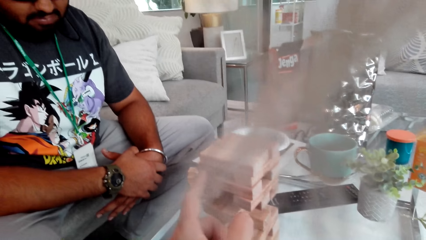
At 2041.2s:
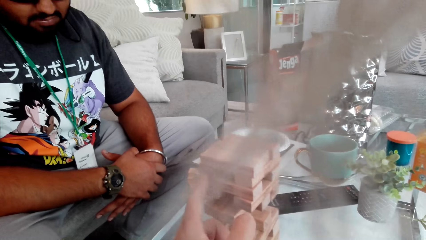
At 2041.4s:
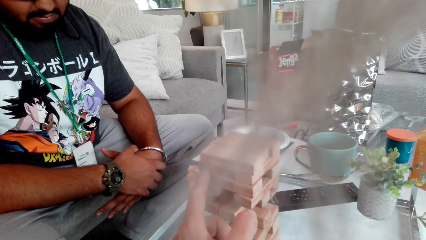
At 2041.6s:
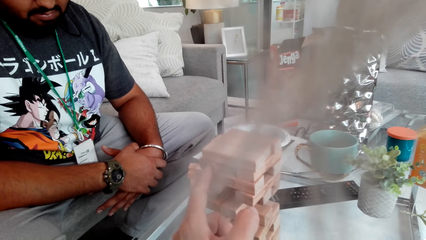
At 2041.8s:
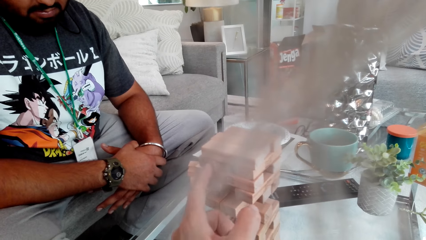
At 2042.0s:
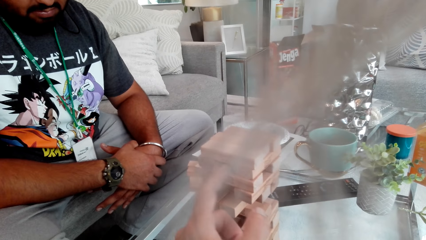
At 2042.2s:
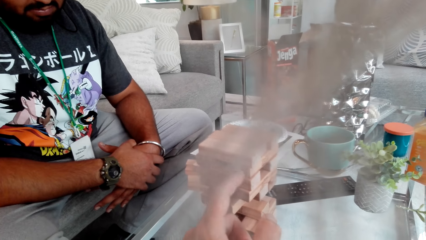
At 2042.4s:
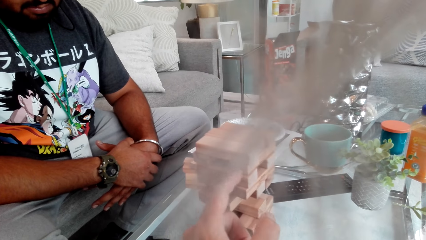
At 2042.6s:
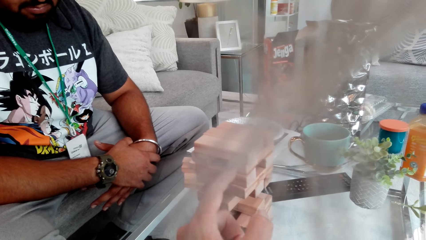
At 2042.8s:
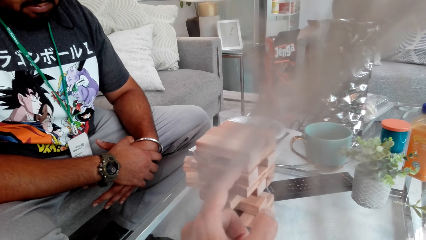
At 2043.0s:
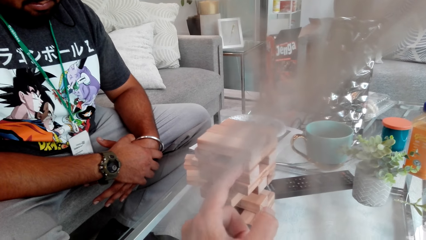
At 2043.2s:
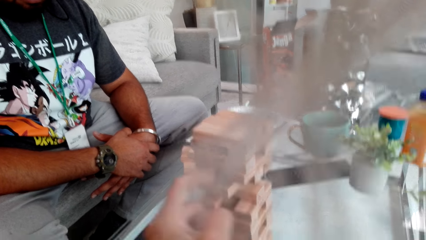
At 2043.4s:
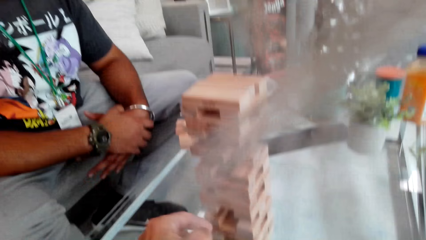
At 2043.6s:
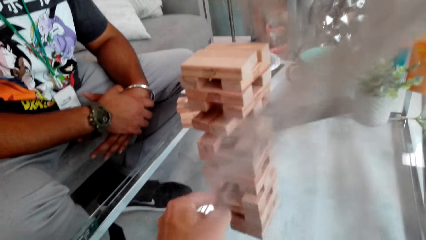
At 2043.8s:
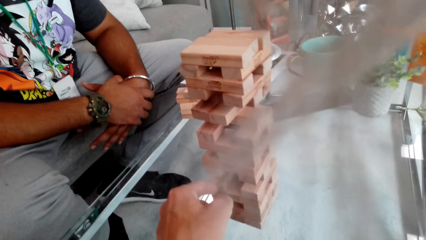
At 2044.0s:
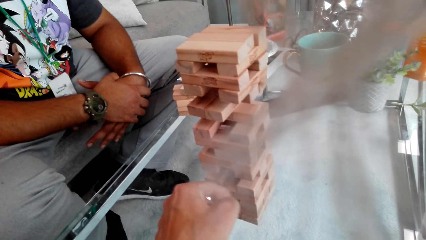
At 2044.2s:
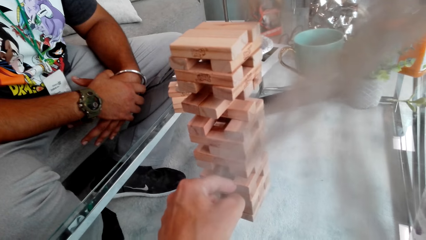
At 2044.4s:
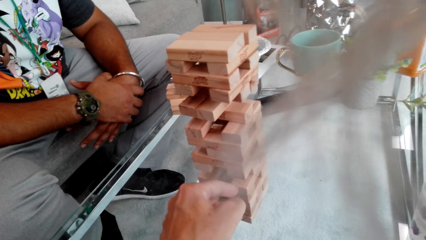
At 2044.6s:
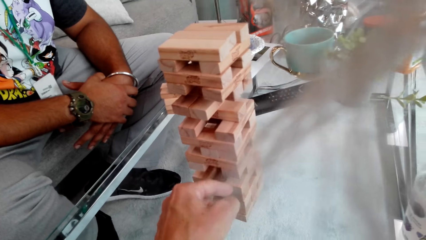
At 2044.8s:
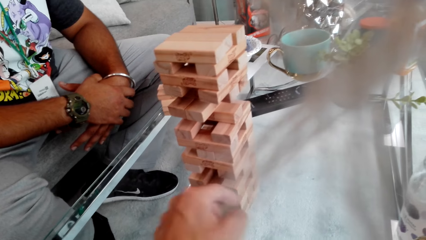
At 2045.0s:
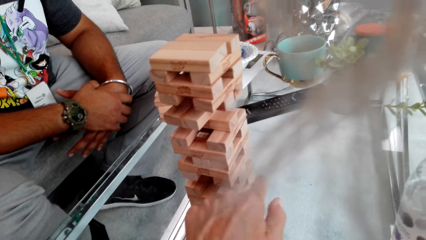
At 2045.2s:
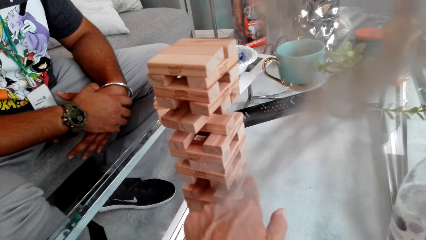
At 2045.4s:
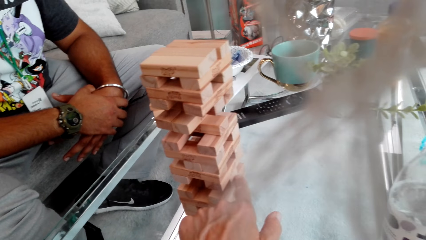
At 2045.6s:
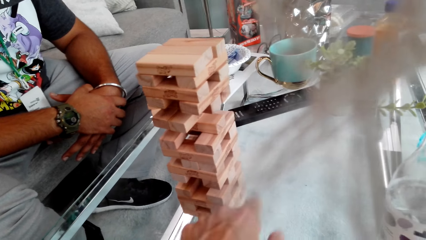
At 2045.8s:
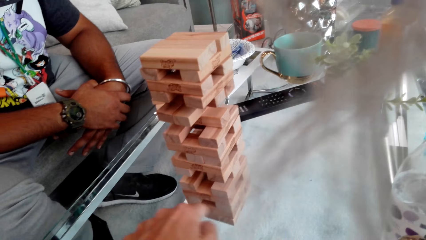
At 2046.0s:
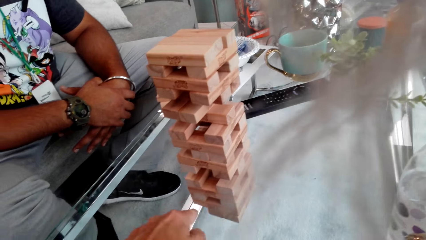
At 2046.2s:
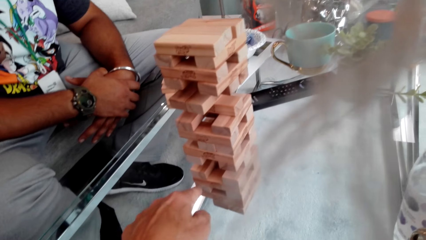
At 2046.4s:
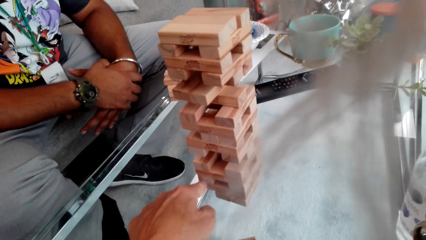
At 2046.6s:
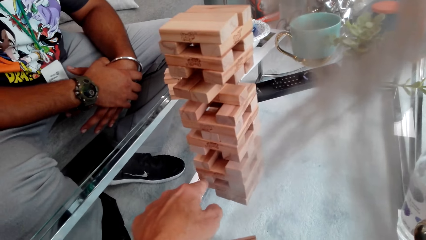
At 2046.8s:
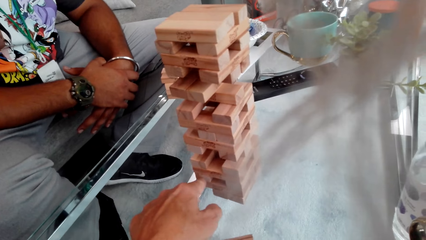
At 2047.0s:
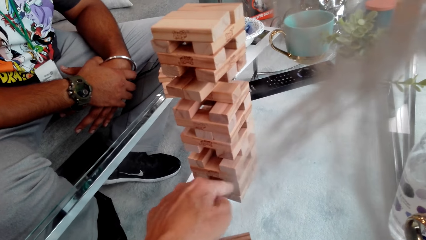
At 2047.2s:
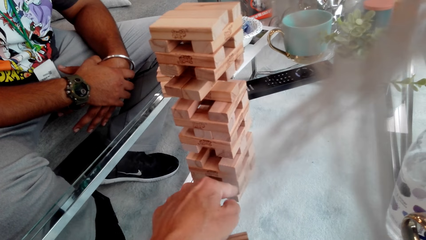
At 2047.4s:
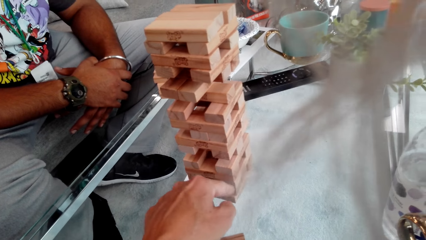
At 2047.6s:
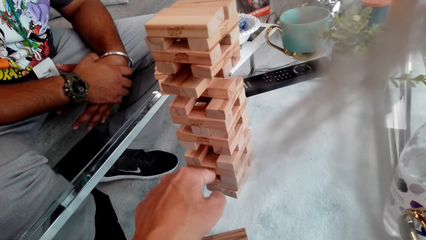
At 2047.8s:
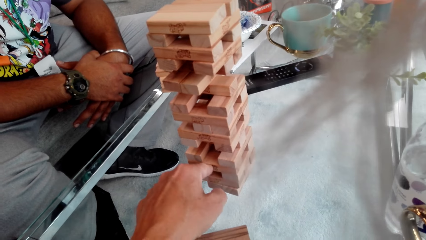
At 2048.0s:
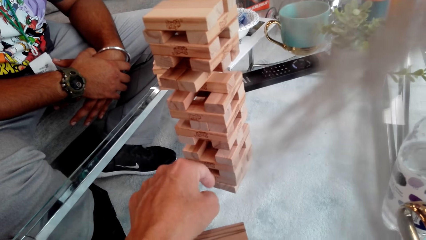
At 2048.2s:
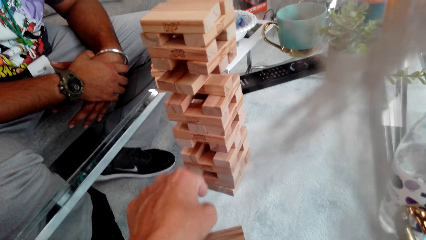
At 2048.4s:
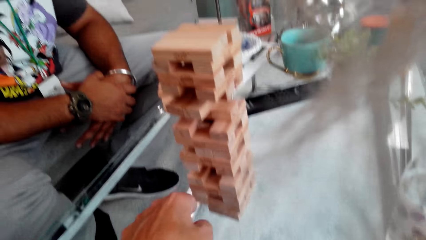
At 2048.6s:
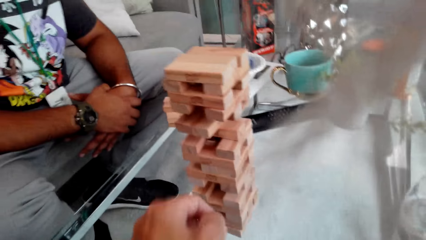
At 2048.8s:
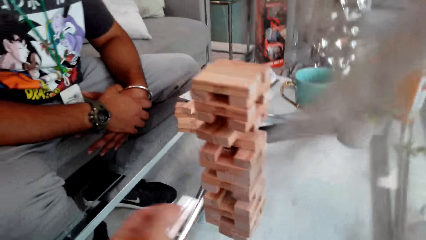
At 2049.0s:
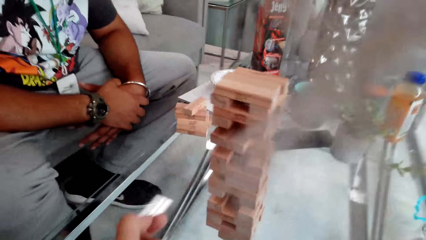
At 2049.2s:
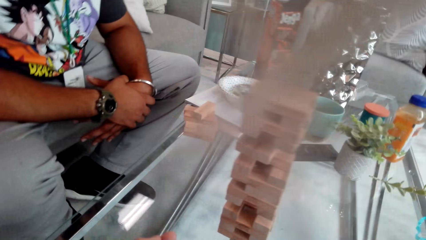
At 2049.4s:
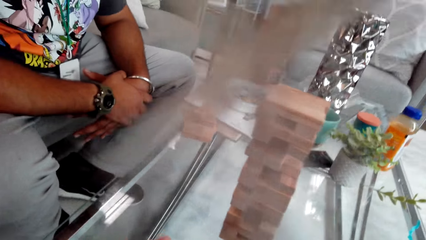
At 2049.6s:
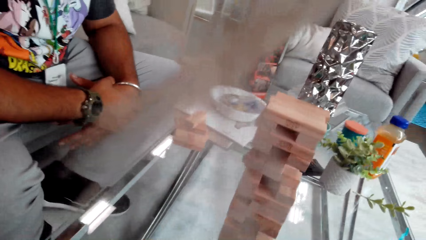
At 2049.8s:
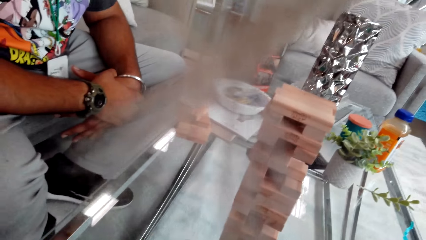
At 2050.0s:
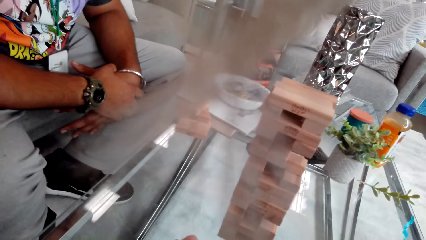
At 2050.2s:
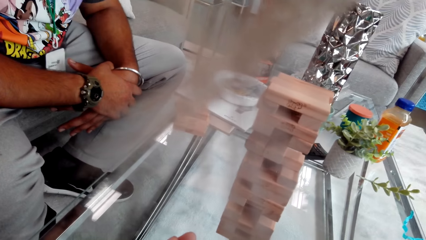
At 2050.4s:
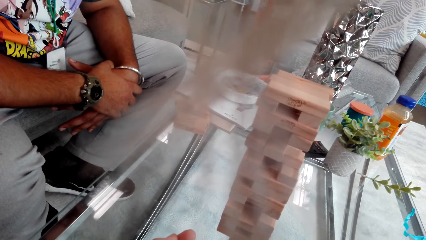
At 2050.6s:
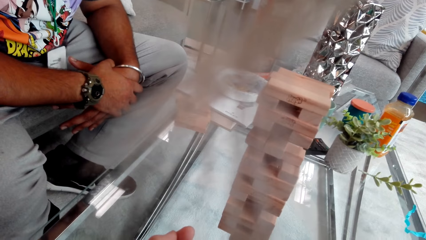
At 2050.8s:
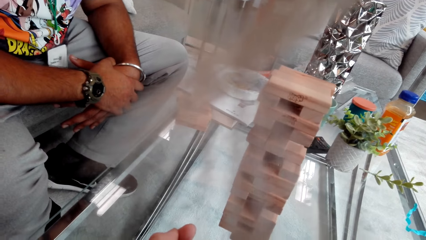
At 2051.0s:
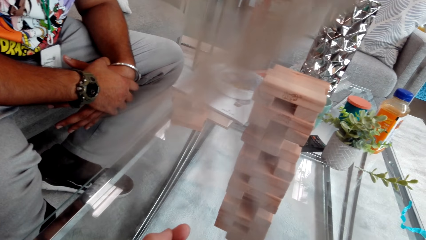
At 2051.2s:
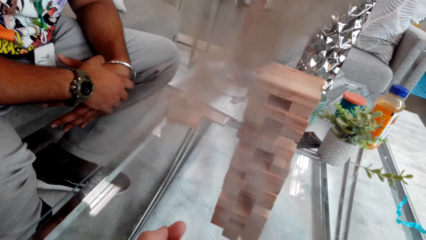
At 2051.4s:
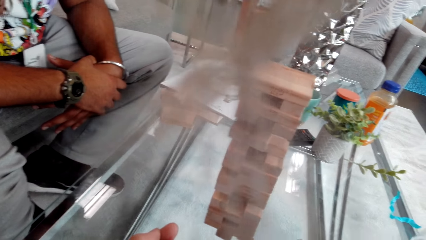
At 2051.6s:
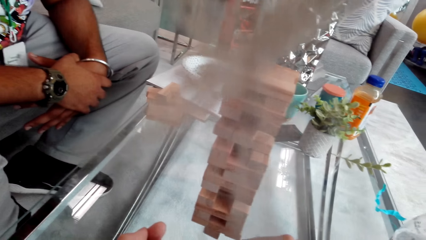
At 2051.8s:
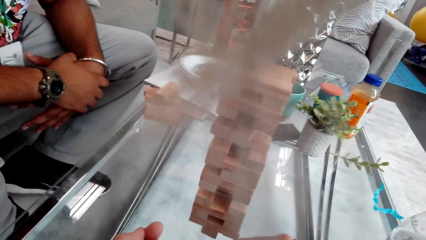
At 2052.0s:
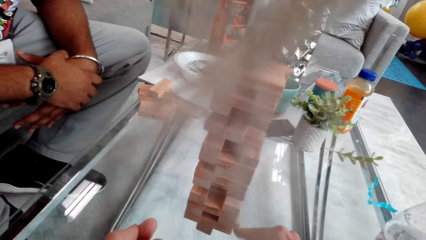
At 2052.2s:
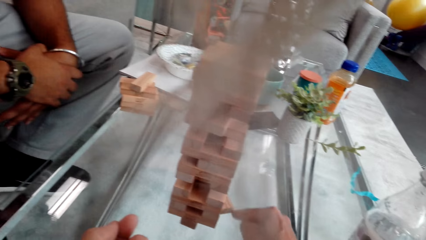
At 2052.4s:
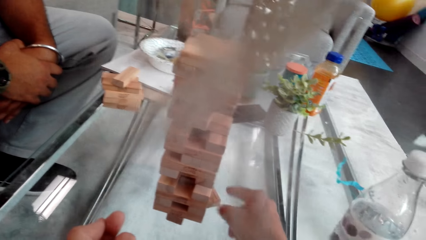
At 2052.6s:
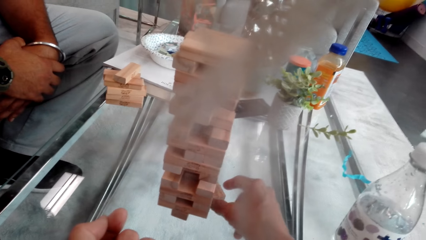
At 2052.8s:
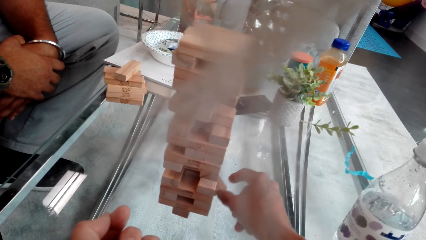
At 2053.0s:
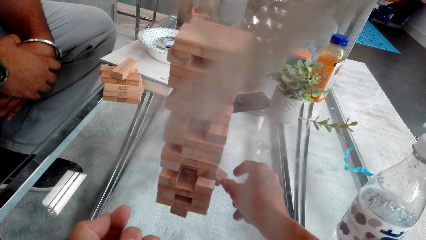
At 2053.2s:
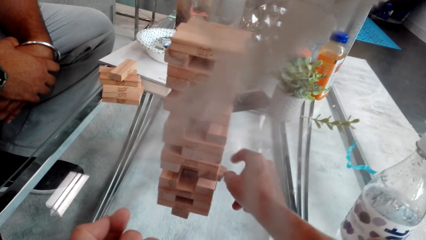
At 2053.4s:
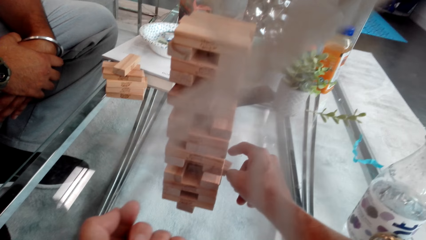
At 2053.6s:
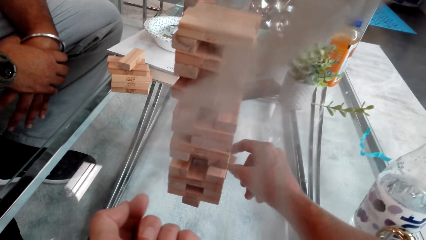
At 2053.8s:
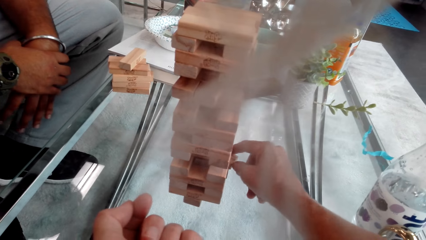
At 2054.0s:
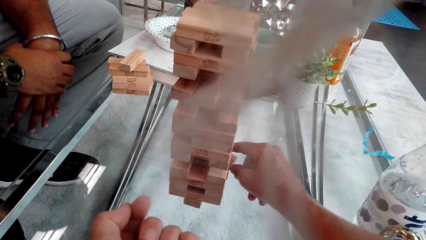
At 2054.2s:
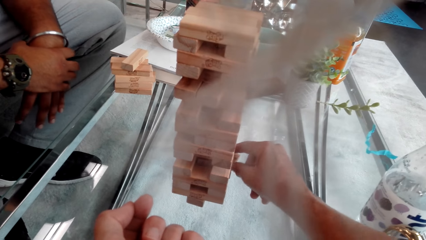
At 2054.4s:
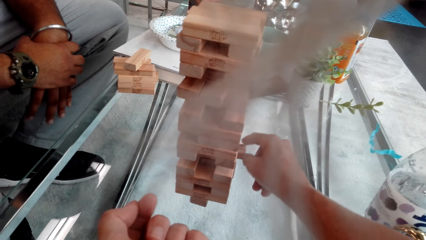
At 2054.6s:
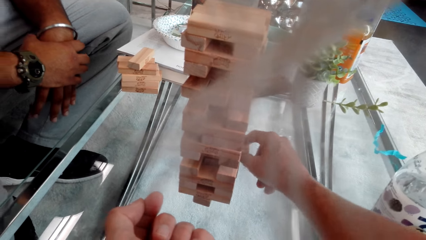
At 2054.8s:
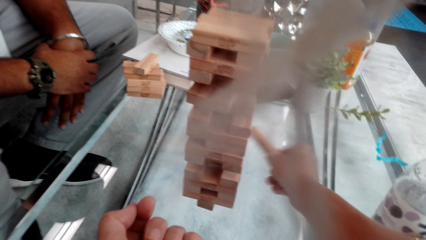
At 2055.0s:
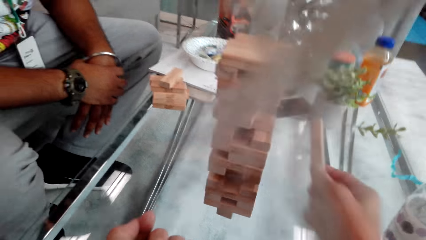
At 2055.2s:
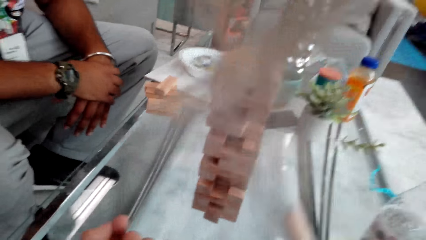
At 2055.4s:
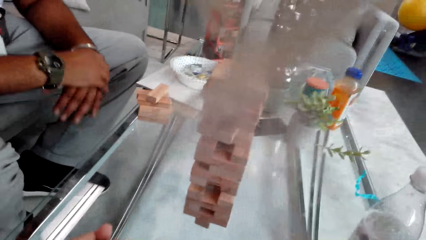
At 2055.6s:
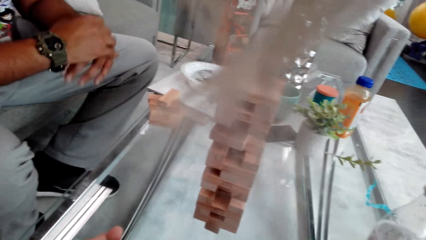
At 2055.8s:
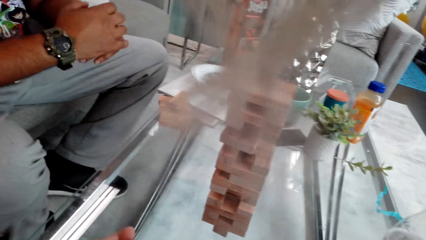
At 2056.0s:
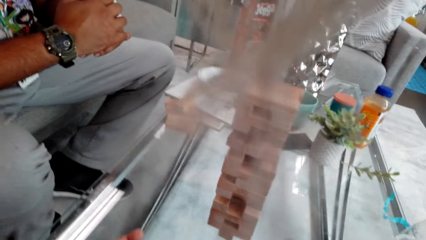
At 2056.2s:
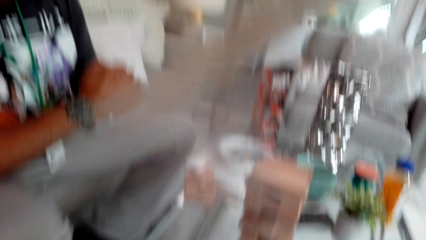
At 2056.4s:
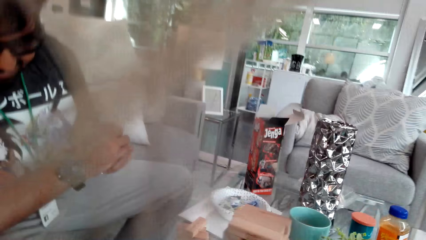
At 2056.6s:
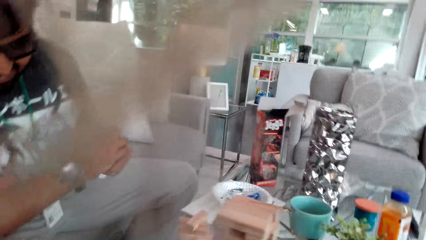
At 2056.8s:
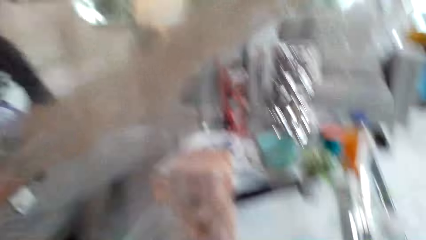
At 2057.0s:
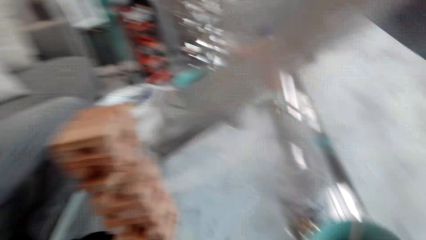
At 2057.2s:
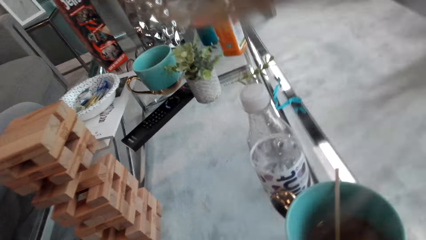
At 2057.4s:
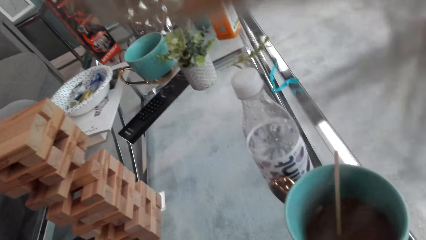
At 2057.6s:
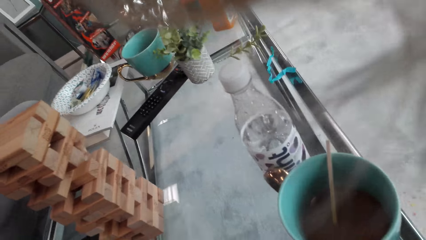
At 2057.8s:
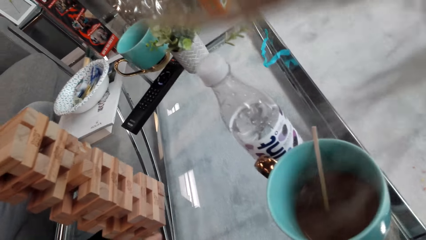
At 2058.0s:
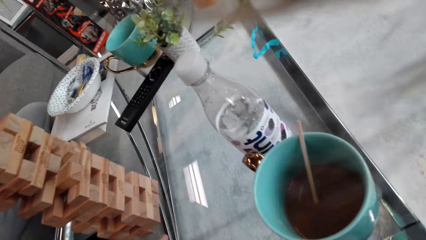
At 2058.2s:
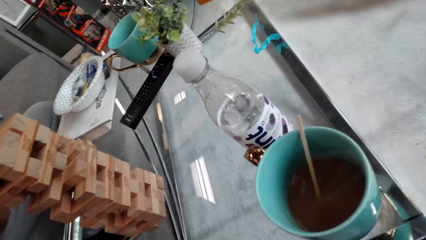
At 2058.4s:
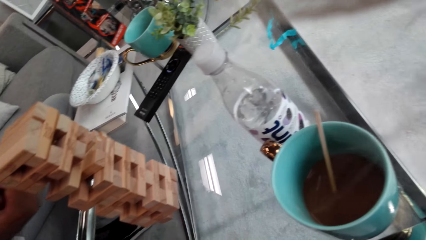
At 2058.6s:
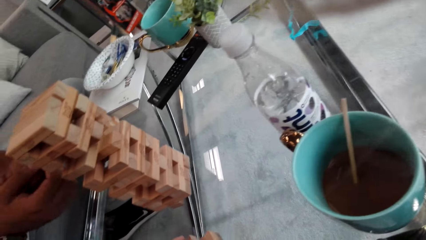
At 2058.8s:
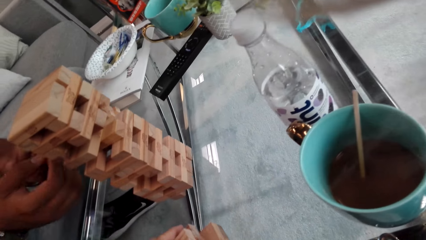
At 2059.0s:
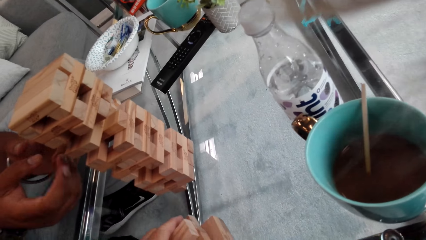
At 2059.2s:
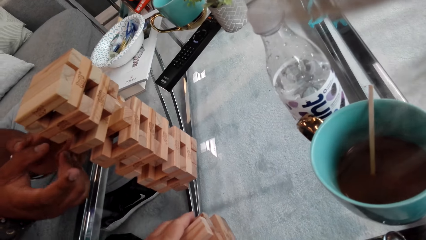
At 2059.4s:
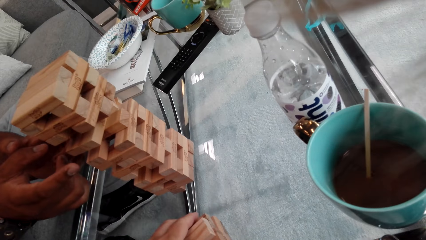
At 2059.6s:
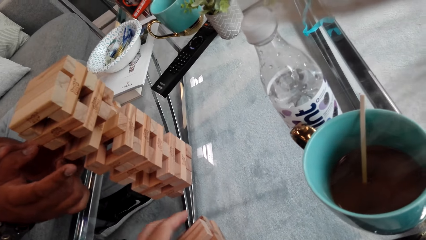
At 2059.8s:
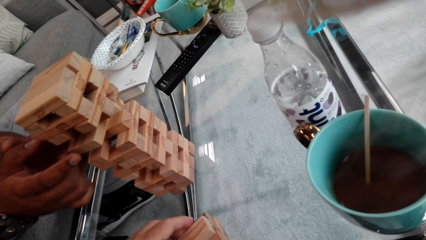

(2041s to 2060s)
The camera wearer plays a jenga game. They look at the jenga tower and look around. They take the jenga block. A person sits well. The camera wearer looks around and looks in the mug.
